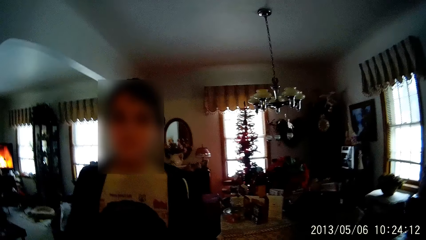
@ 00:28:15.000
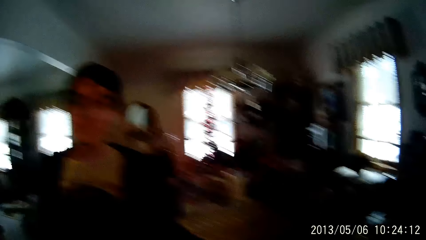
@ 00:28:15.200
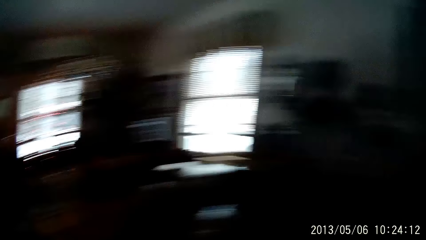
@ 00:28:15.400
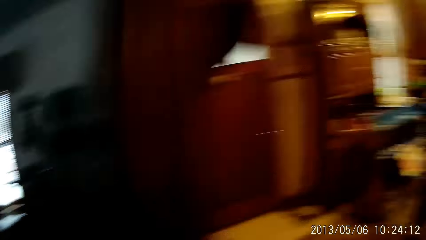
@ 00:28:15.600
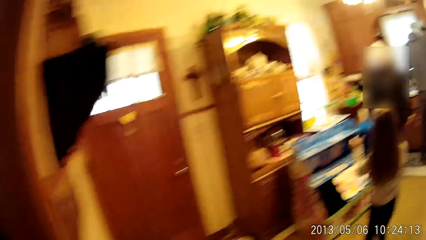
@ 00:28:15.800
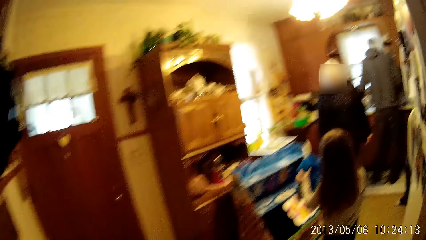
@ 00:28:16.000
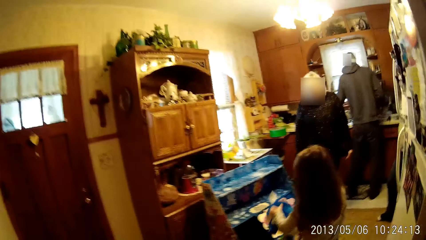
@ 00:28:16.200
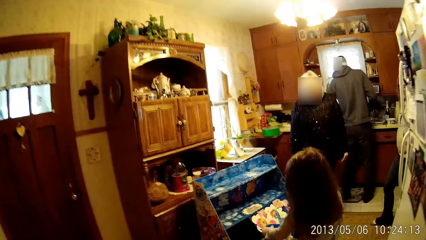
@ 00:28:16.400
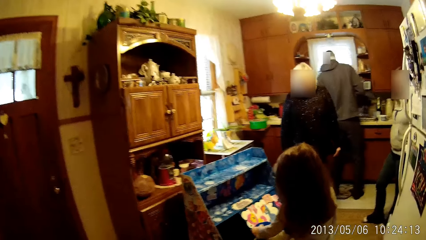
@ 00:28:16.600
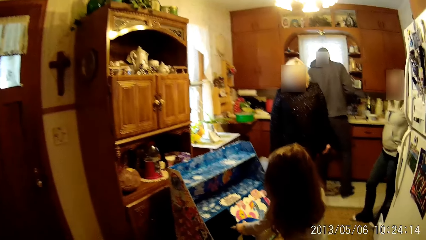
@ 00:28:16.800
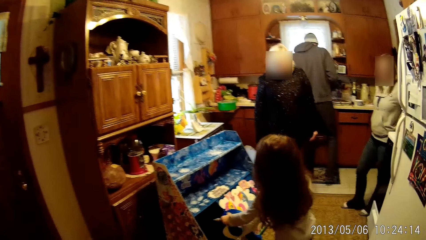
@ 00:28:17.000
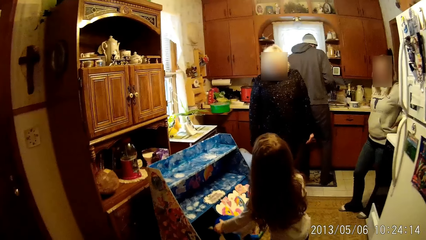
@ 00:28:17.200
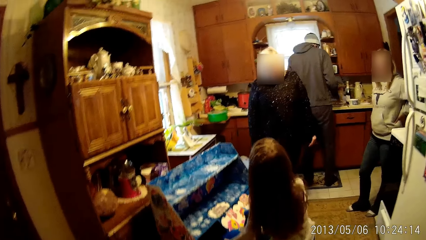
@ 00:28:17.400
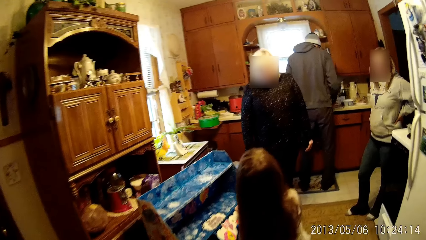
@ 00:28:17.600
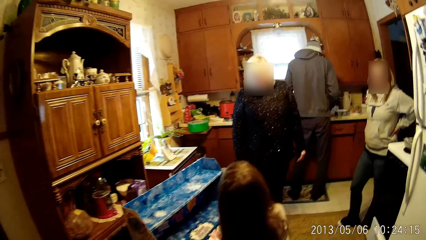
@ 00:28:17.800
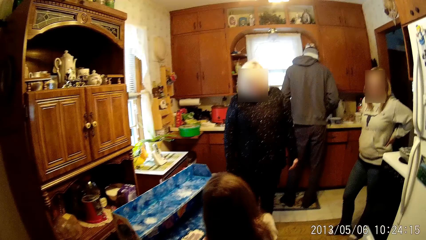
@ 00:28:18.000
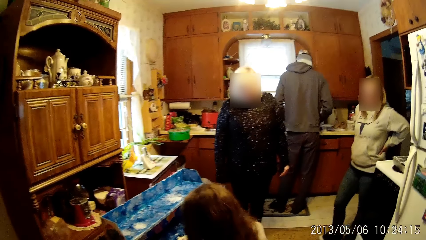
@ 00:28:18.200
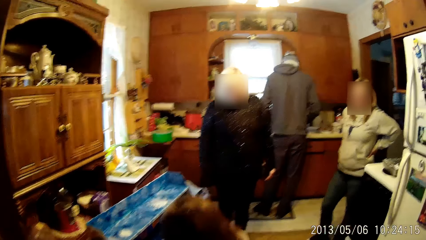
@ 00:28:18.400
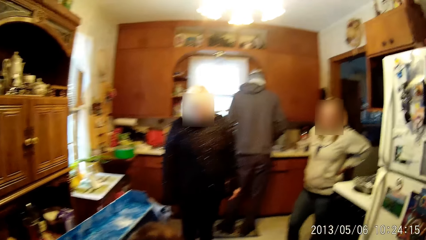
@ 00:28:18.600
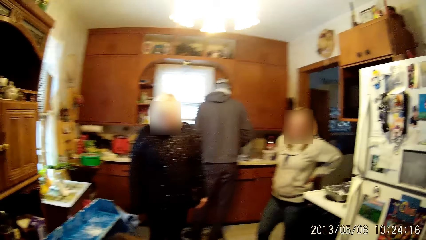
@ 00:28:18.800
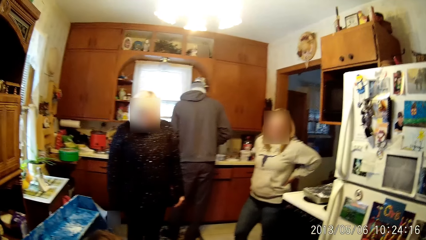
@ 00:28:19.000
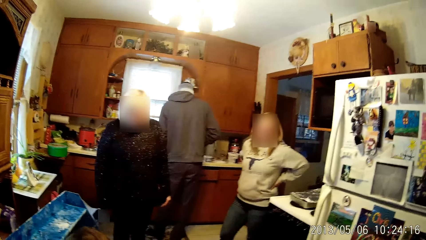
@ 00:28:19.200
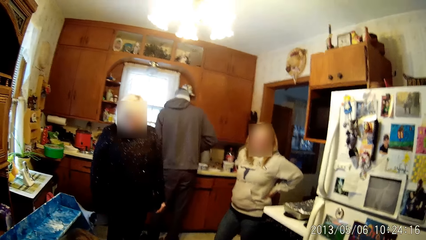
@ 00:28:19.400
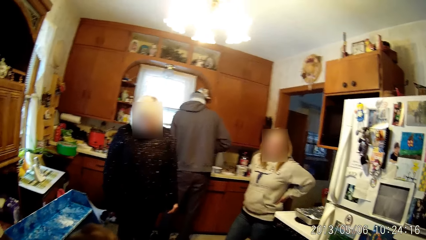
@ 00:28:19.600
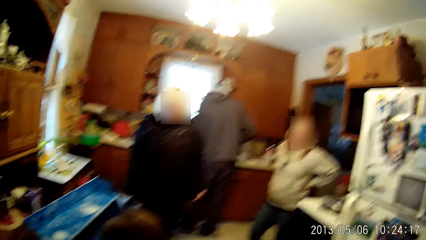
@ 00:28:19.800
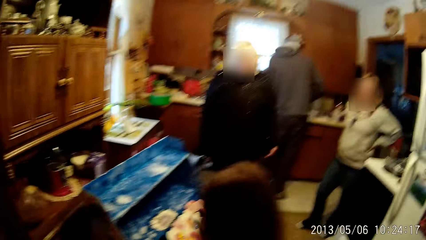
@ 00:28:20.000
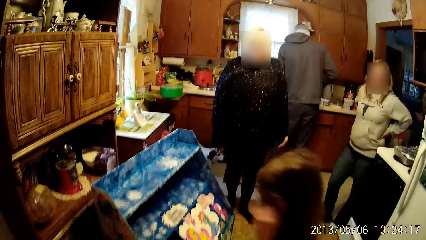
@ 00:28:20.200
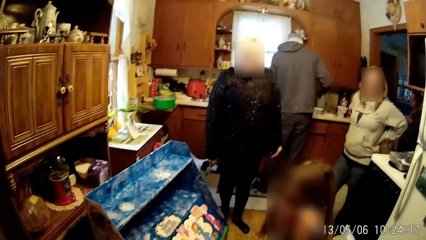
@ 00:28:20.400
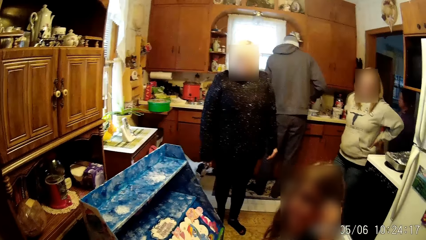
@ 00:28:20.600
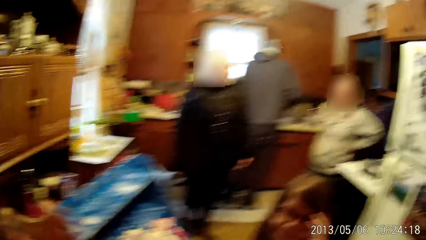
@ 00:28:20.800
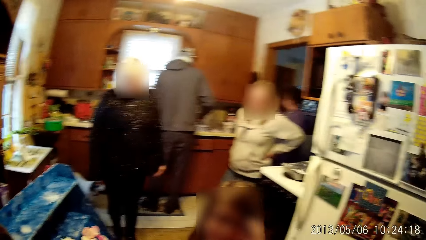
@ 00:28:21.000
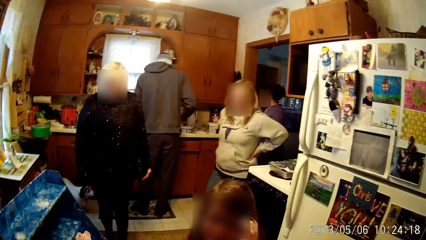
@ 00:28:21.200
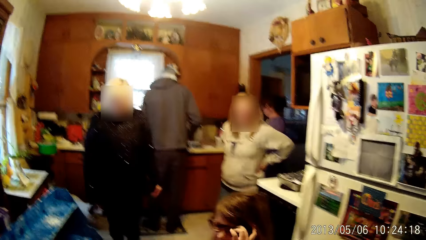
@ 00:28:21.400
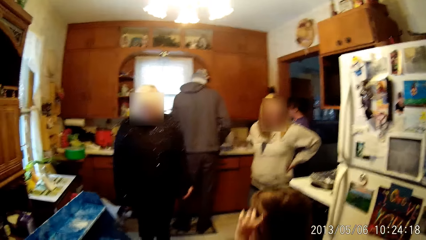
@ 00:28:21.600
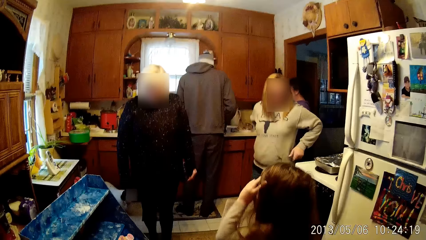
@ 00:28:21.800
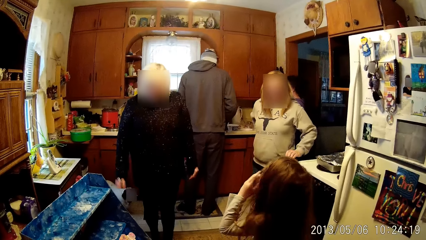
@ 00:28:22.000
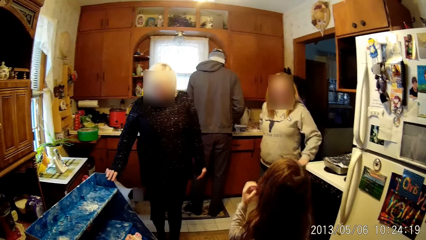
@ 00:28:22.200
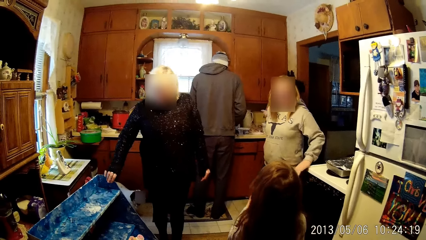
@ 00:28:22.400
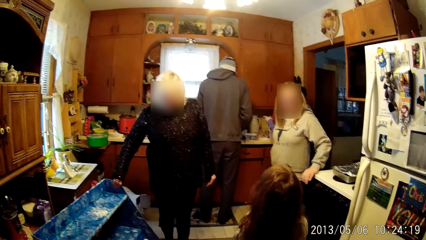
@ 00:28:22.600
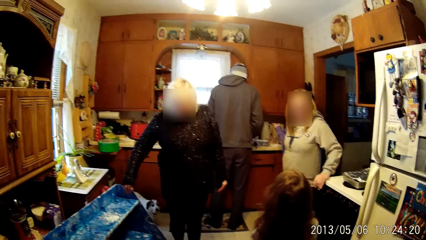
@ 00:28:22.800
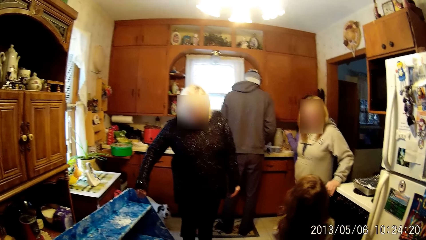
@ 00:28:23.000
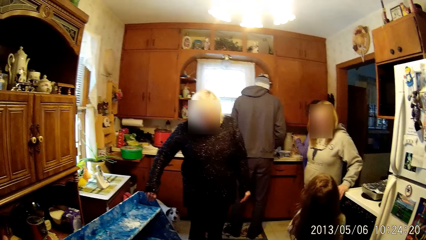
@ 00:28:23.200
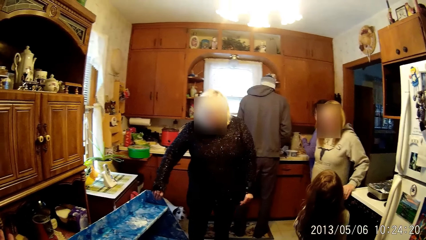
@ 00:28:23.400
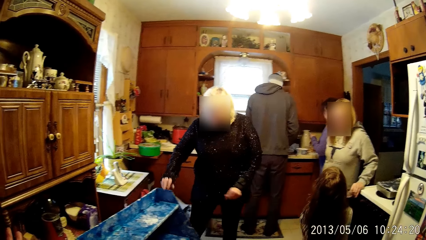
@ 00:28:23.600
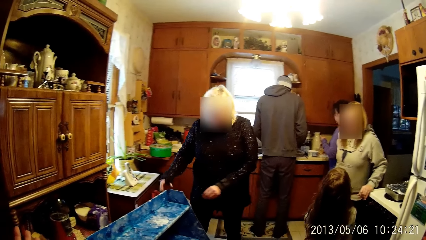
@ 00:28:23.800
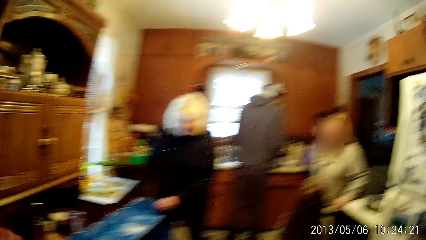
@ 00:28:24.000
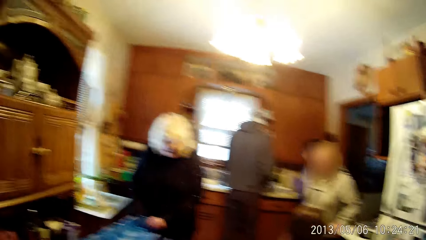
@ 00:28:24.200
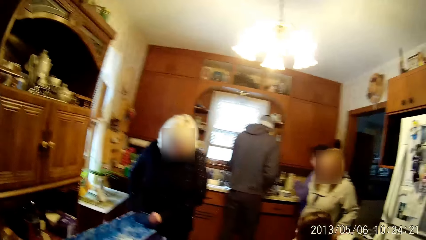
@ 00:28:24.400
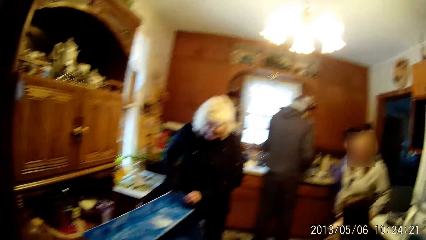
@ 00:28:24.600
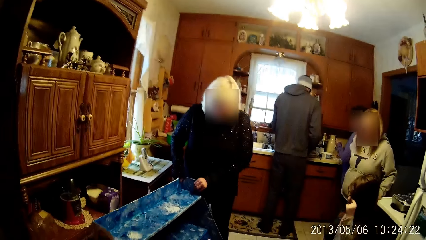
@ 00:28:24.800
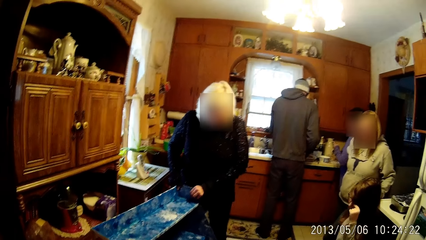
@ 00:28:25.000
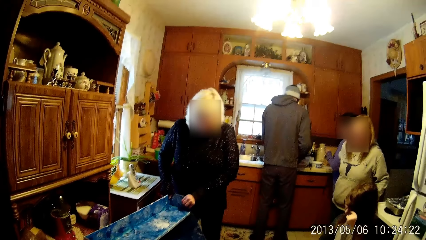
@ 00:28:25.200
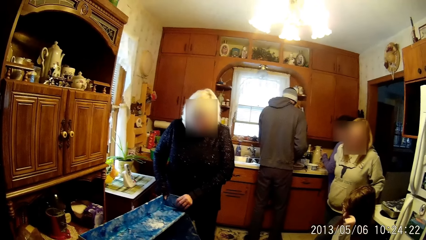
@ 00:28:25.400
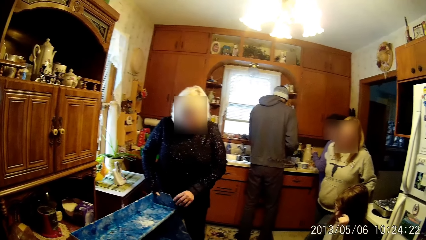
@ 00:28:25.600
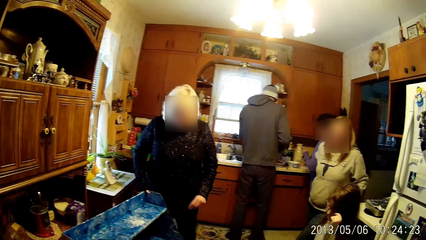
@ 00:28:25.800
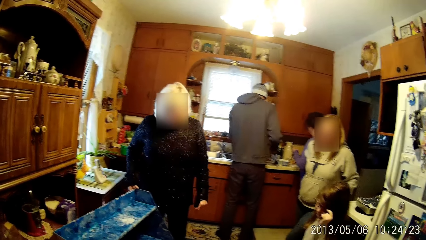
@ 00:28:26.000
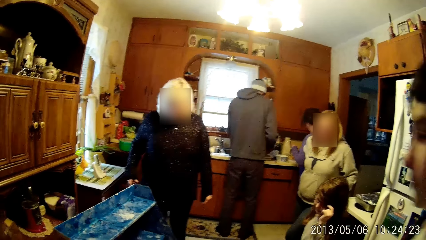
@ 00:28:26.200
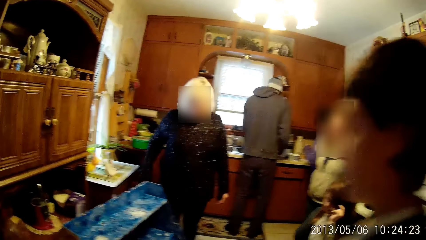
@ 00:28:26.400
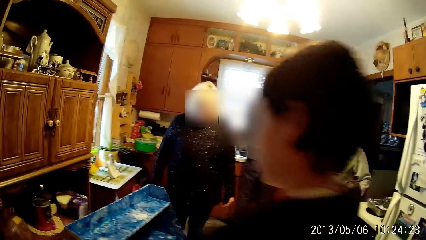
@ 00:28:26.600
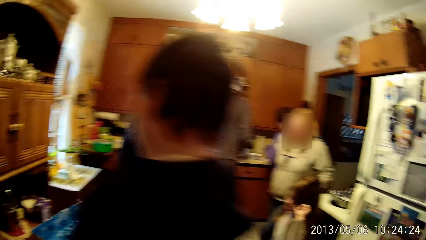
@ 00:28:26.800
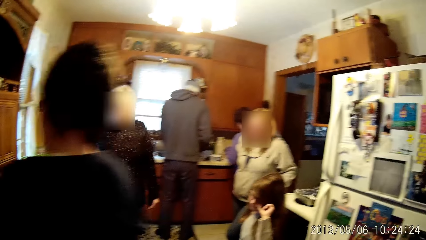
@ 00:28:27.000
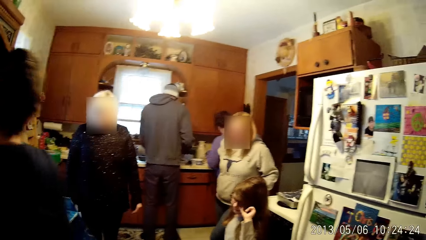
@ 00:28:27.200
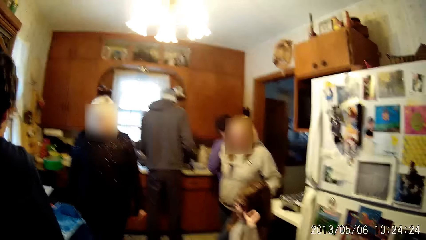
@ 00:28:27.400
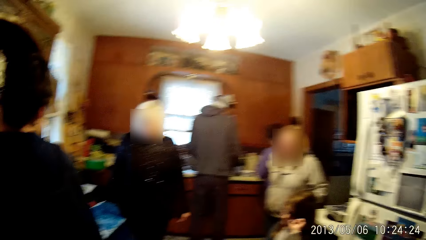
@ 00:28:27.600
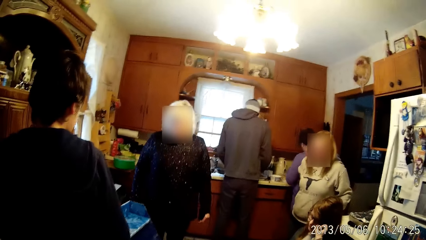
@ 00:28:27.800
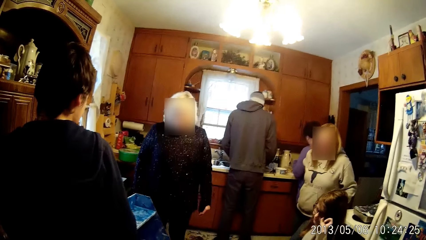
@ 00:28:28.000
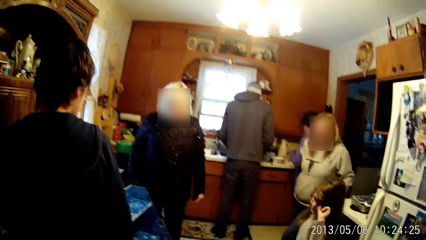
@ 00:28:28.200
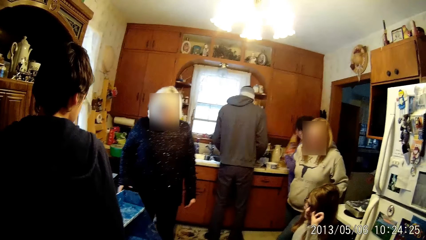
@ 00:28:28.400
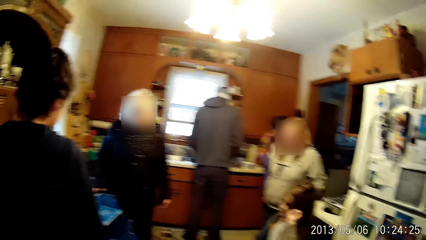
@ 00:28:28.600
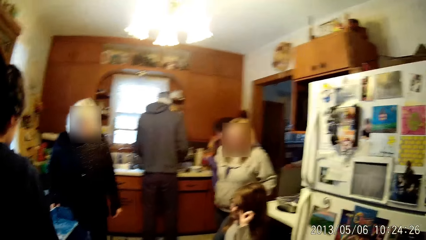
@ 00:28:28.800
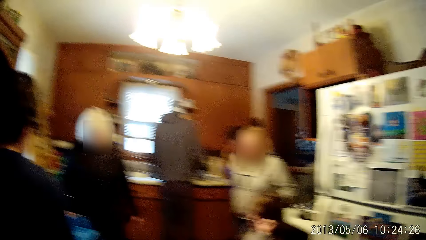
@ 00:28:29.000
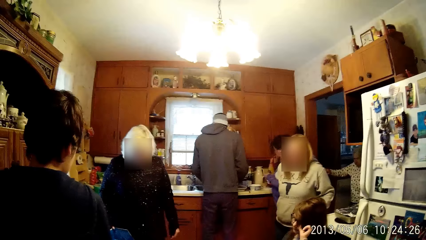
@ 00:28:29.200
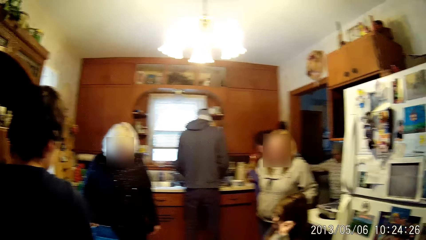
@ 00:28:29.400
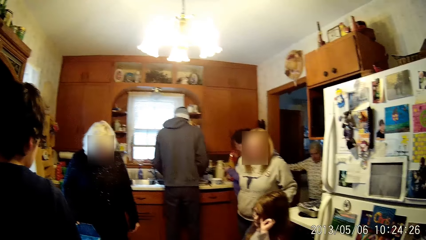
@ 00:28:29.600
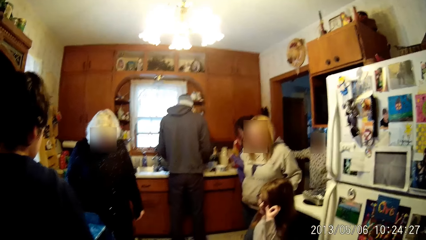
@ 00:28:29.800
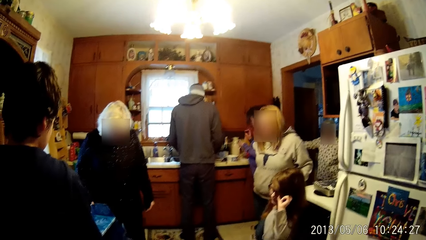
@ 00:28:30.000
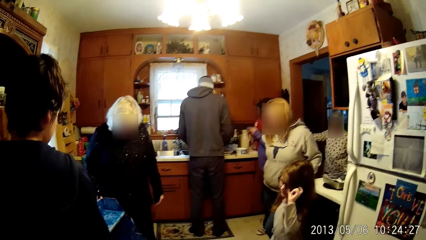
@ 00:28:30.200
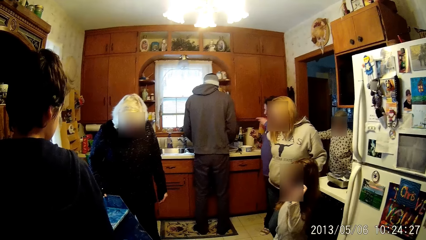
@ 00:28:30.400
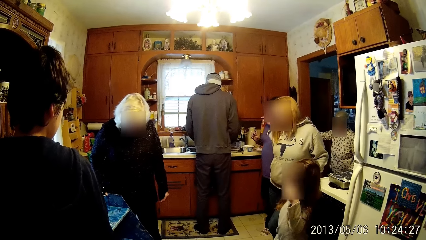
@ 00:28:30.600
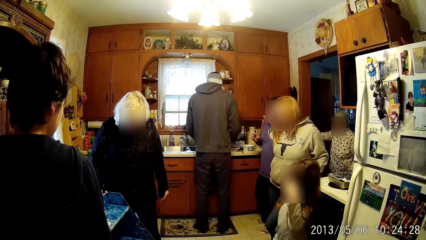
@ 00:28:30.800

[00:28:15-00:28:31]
The camera wearer moves in the room. They look around. The woman rests her left hand on a cooker. Another woman places her right hand on a shelf. Another woman places her right hand on a wall. Another woman drinks from a cup.
